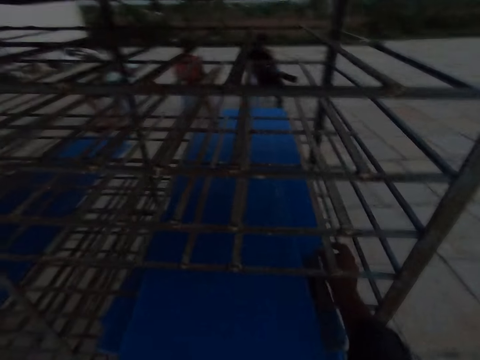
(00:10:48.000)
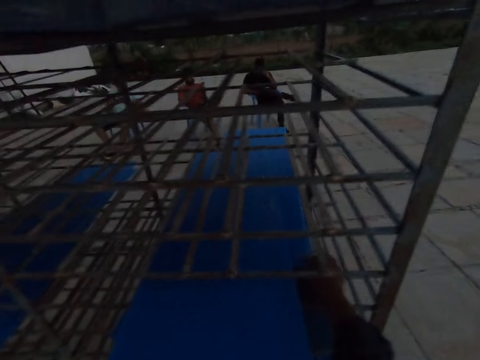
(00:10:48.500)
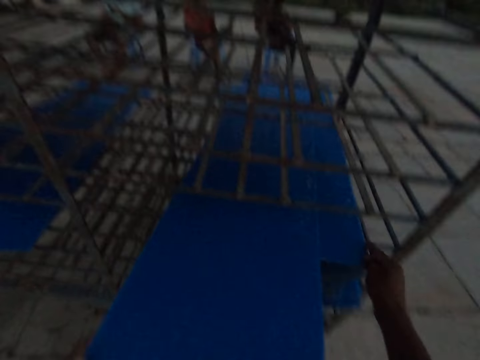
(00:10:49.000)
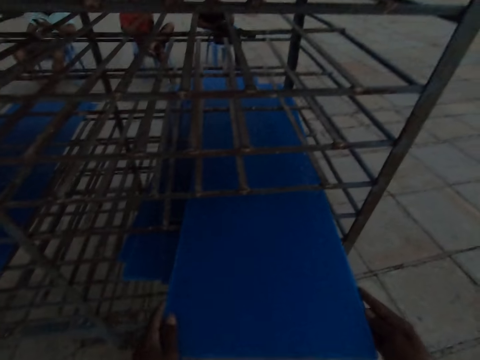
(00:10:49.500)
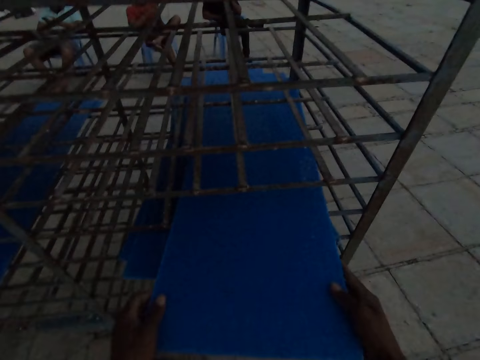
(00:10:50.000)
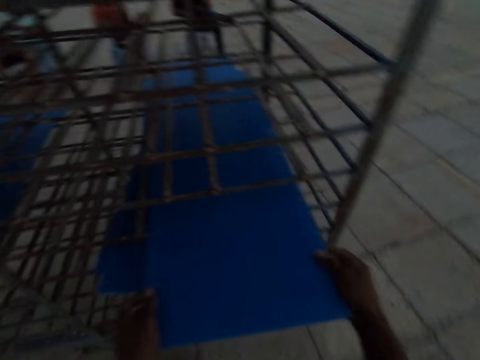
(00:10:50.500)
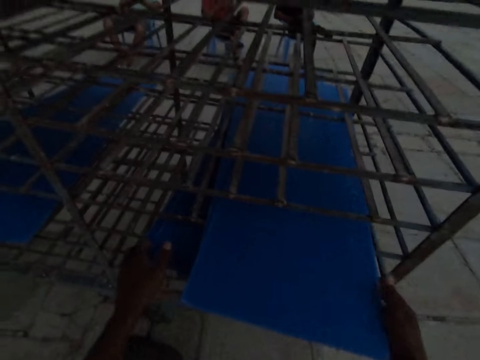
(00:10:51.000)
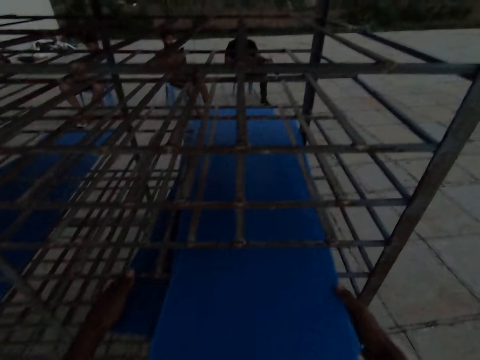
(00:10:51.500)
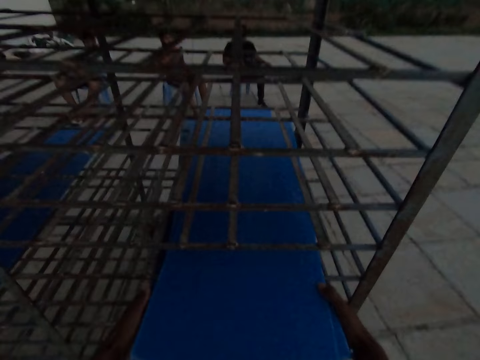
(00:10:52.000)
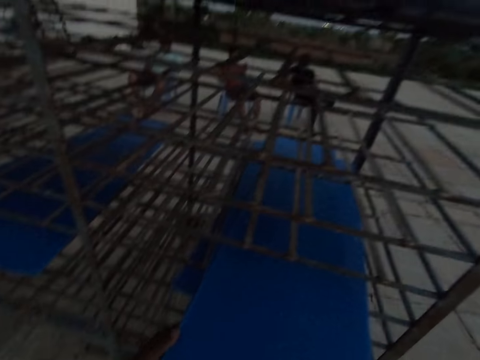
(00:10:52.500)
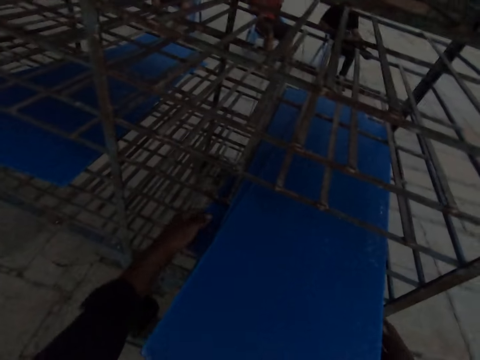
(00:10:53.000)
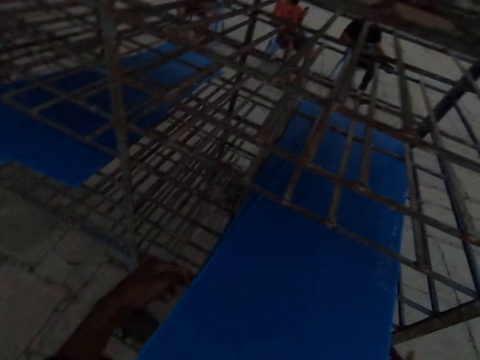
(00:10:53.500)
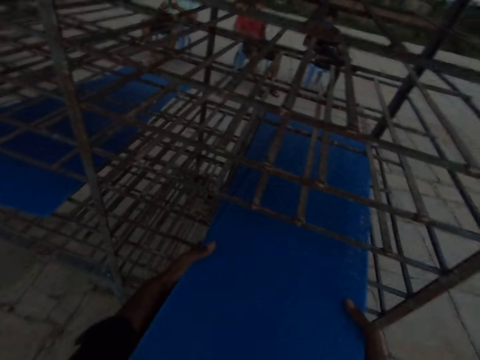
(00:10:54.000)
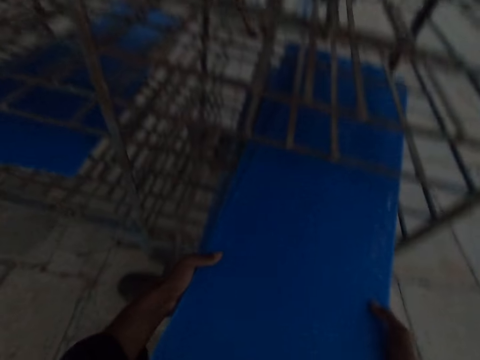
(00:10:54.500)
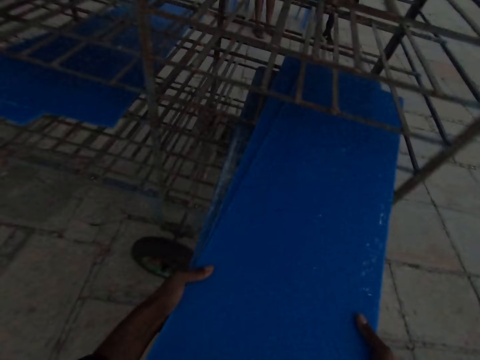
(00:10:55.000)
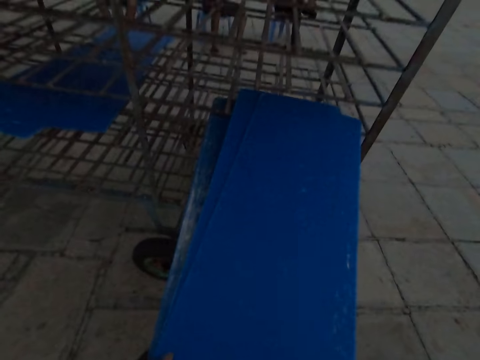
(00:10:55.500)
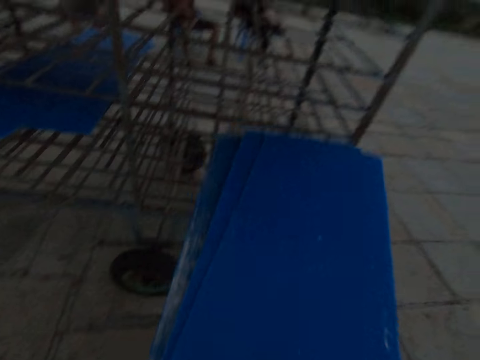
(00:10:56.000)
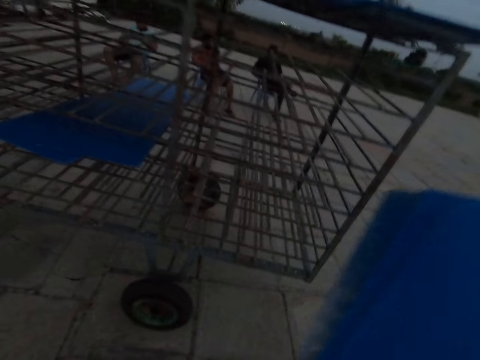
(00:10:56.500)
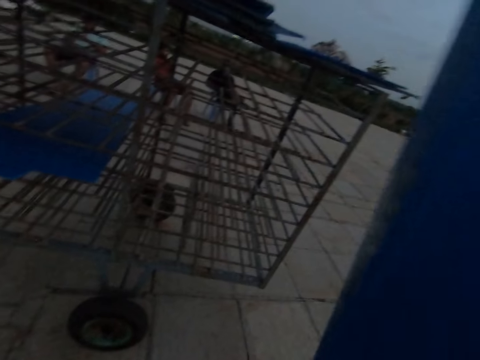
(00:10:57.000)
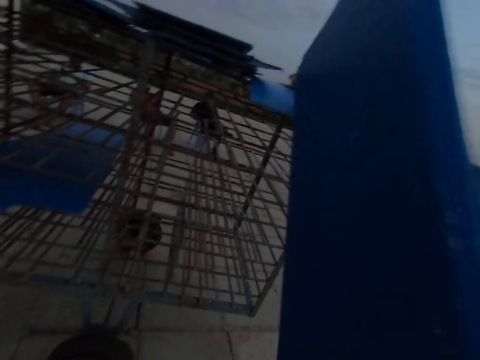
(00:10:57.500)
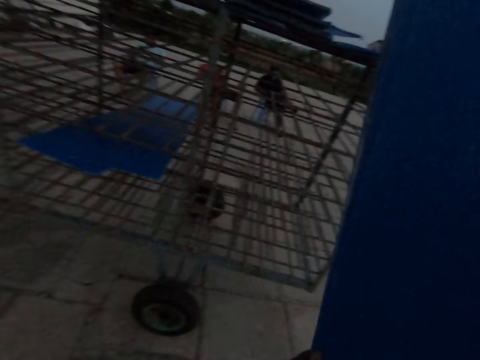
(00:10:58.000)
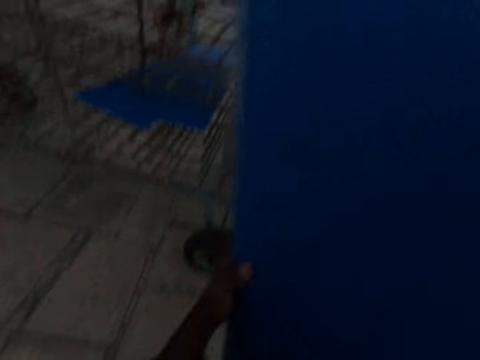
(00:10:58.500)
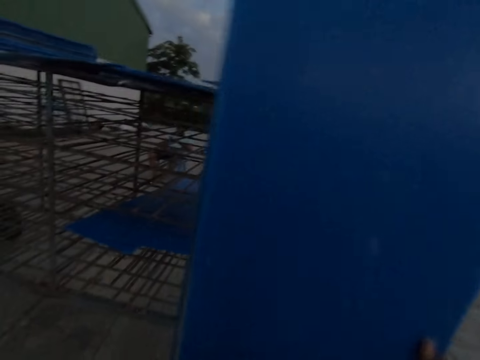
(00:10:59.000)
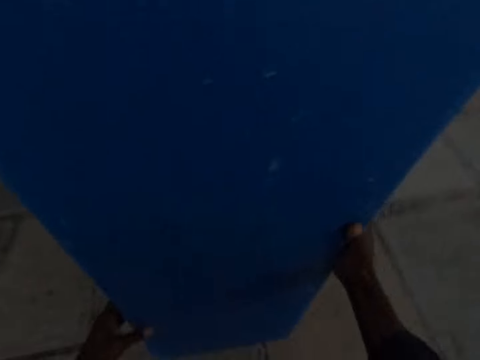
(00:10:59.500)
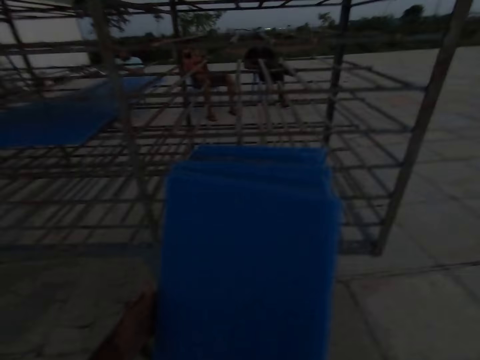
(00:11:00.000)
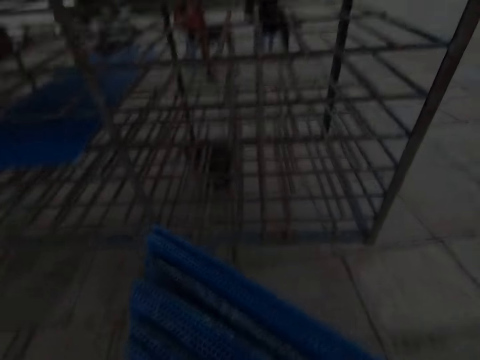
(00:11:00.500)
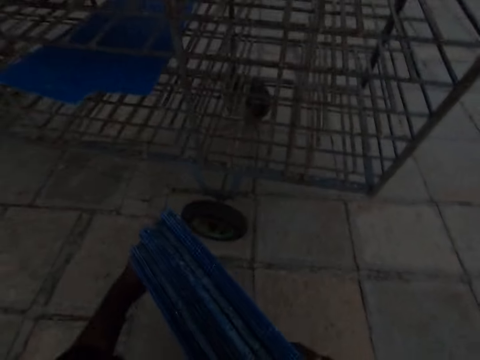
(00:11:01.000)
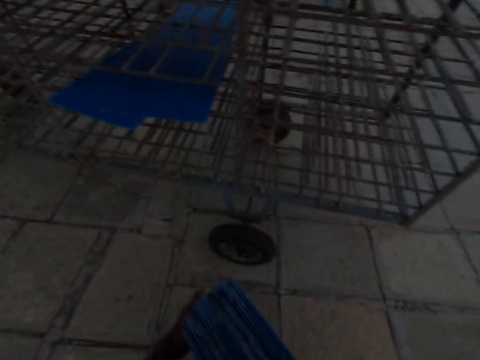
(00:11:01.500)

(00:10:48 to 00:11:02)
The camera wearer removes the blue boards from the lower shelf. He adjusts the boards on the rack with his hands. He pulls the boards on the rack with his hands. He raises the boards in his hands. He drops the blue boards in his hands on the ground.

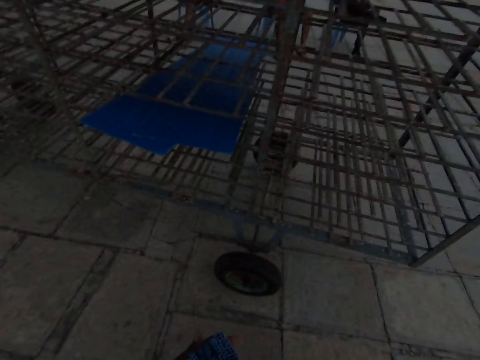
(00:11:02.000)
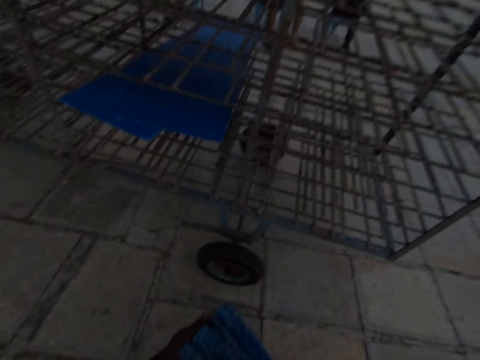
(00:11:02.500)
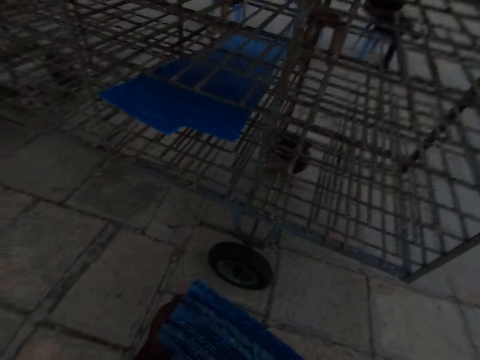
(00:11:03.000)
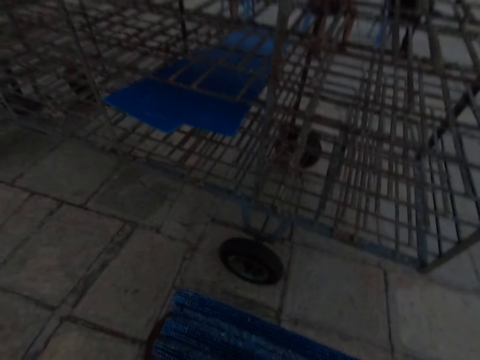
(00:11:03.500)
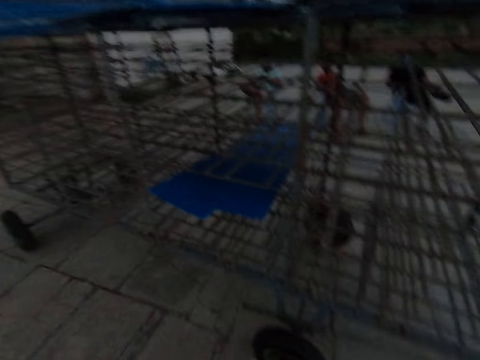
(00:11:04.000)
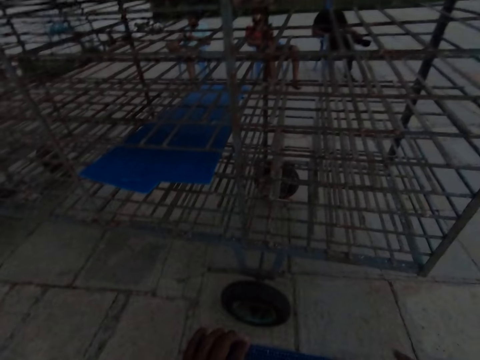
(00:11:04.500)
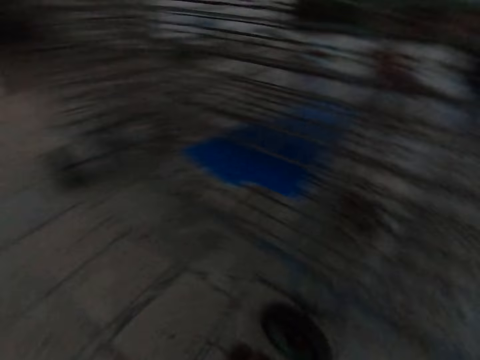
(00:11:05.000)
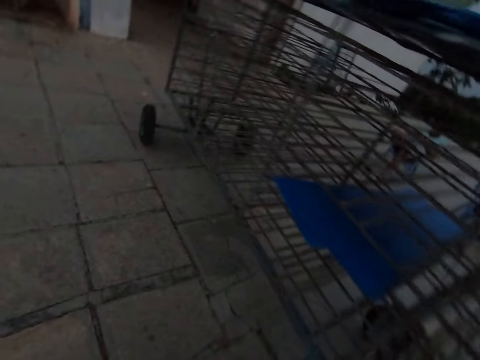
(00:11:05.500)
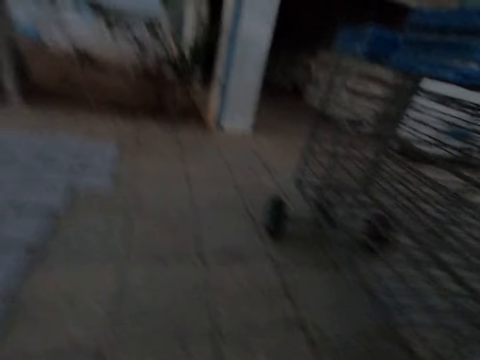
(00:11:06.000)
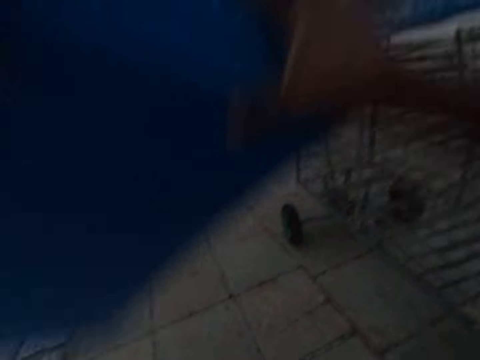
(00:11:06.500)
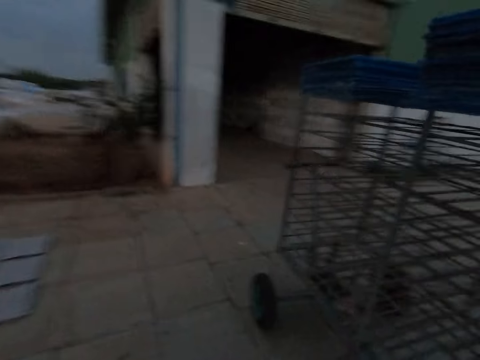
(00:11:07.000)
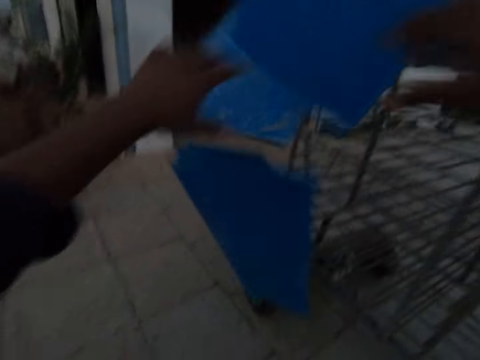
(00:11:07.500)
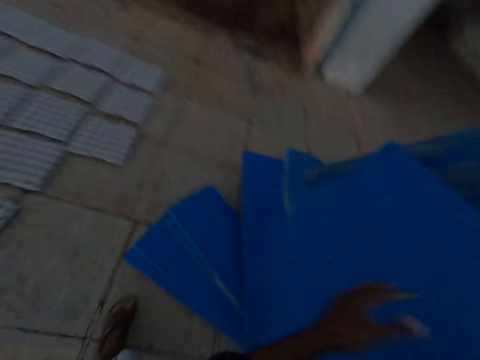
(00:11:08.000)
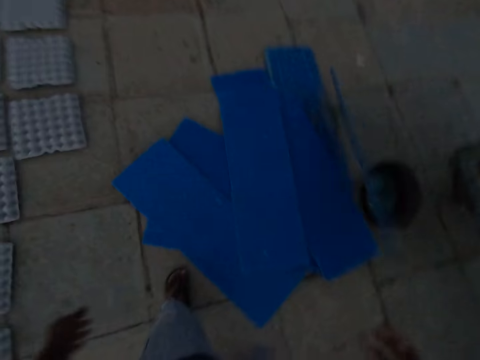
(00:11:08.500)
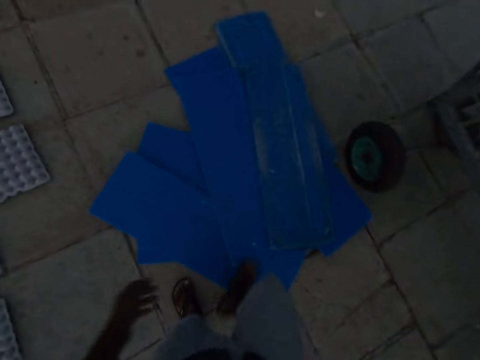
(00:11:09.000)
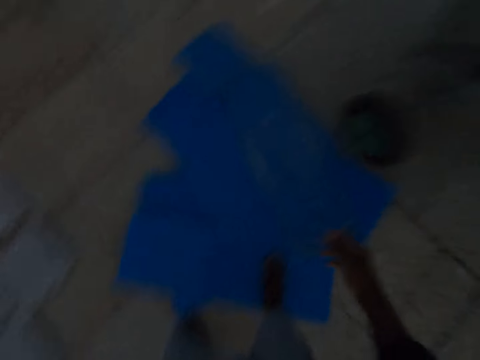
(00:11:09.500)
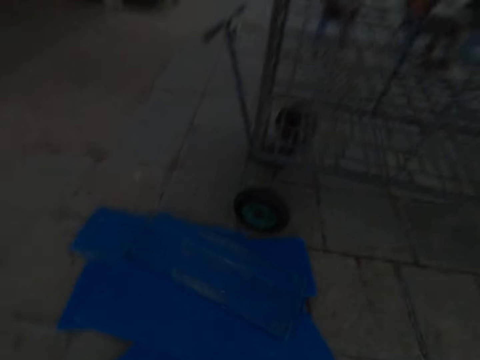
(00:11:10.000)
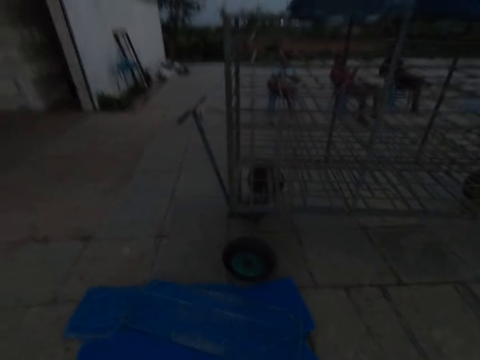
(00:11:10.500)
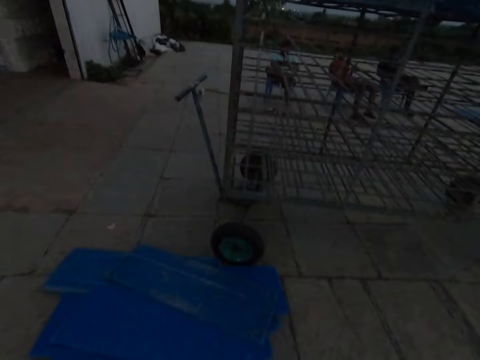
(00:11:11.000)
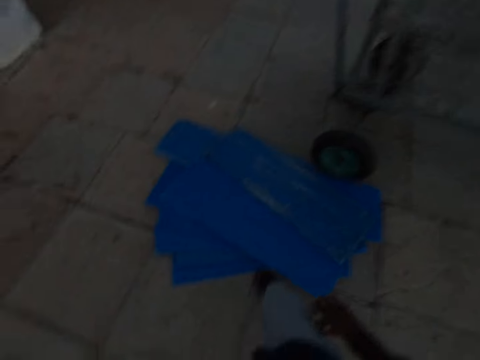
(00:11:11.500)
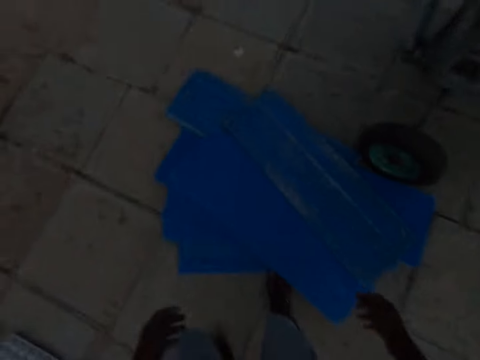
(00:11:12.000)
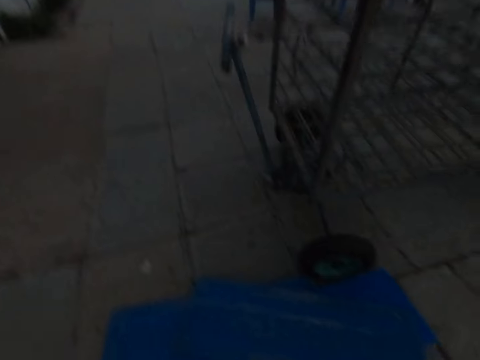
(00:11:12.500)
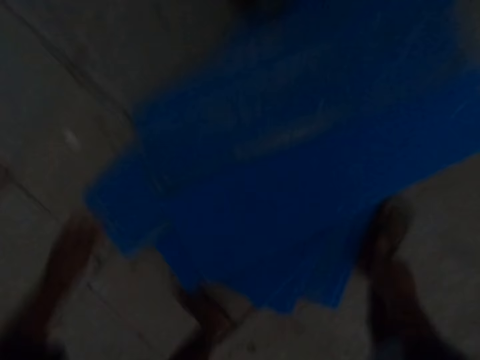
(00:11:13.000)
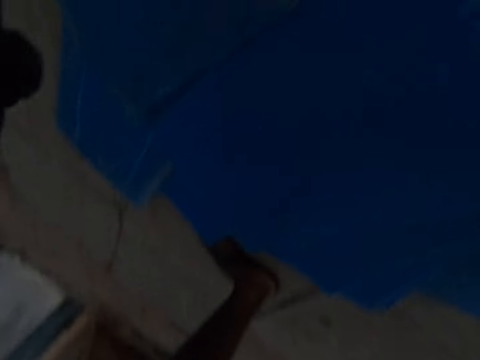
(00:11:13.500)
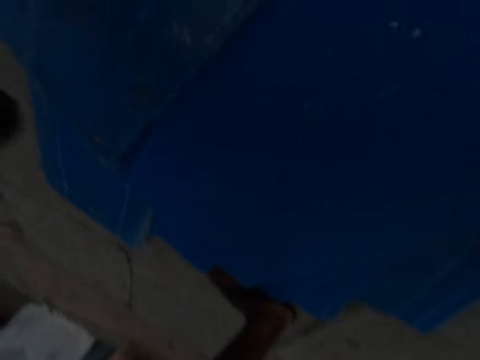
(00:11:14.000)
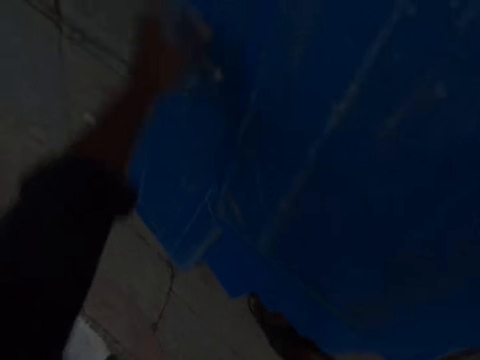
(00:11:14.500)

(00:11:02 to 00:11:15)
The camera wearer converses with the man. He raises the boards in his hands. He drops down the blue boards. He picks up the fallen blue boards. He adjusts the boards on the ground with his hands.
